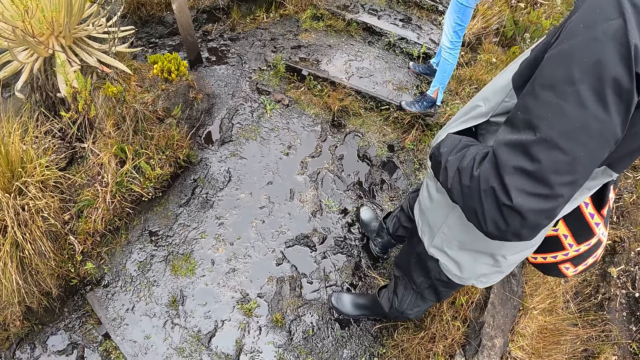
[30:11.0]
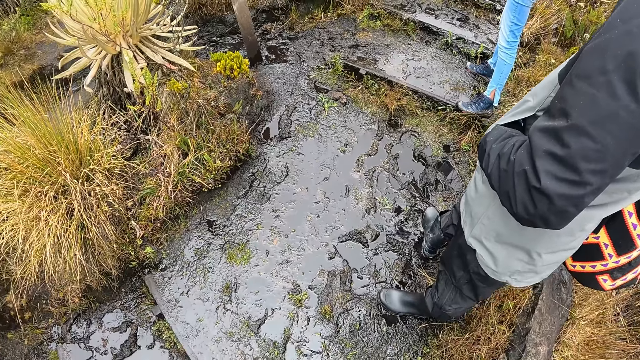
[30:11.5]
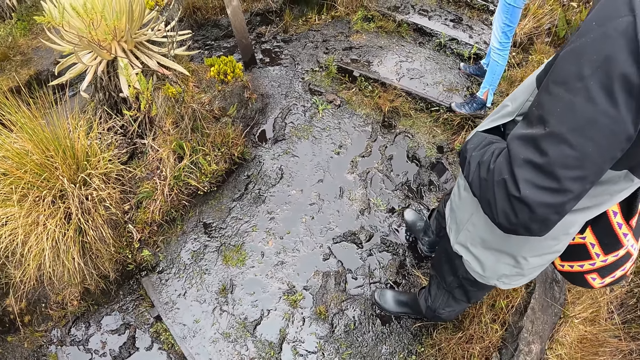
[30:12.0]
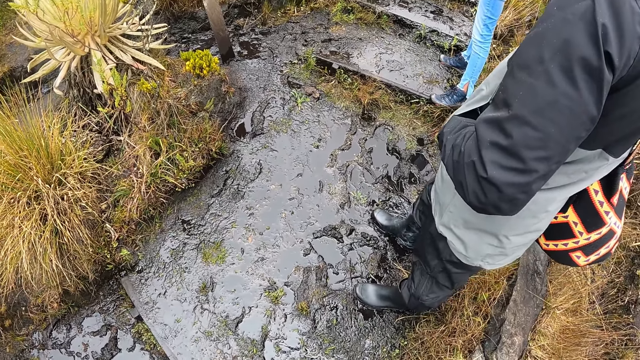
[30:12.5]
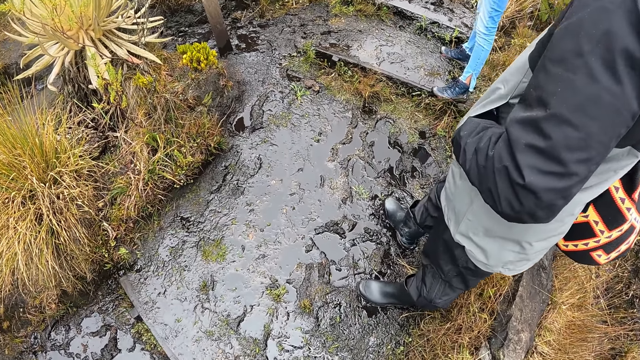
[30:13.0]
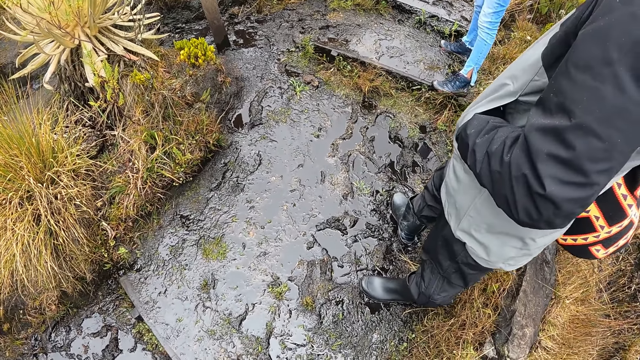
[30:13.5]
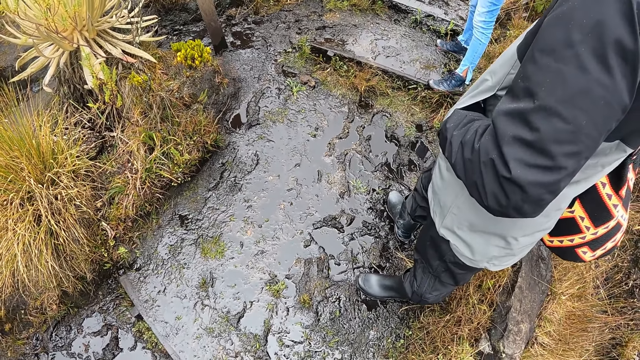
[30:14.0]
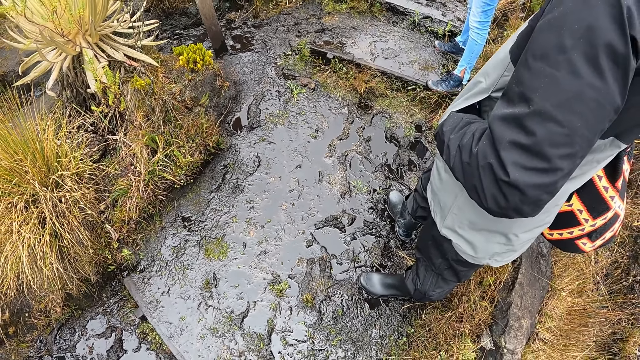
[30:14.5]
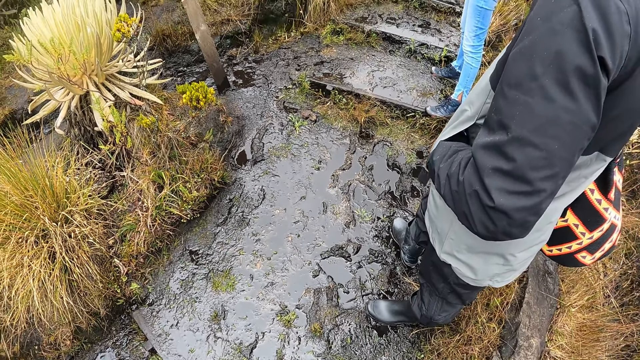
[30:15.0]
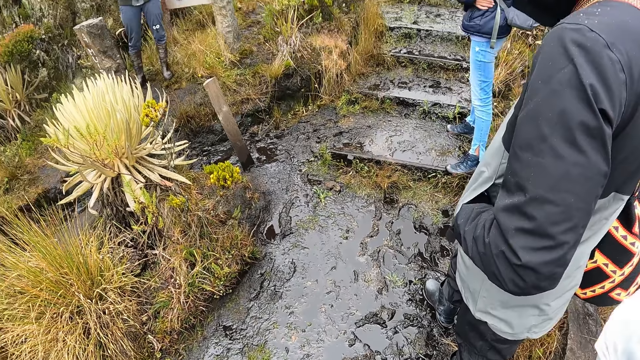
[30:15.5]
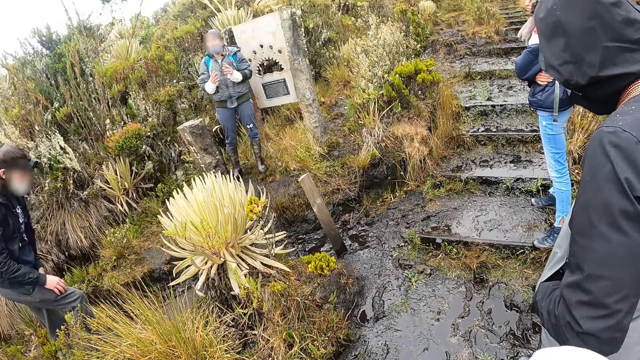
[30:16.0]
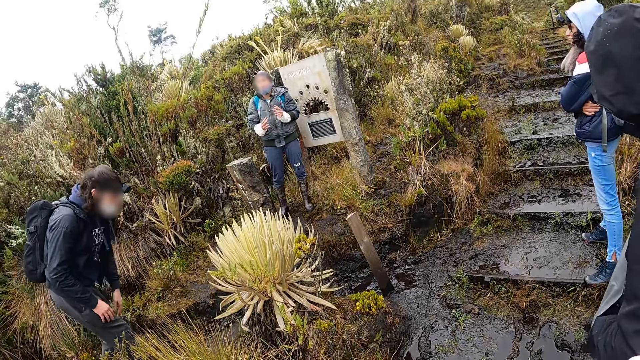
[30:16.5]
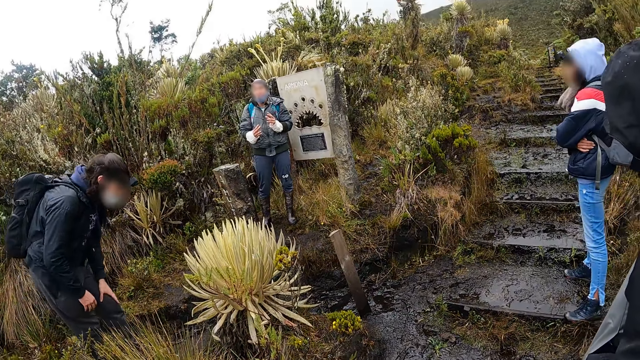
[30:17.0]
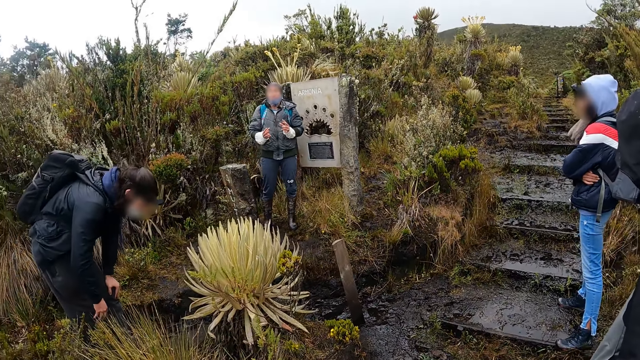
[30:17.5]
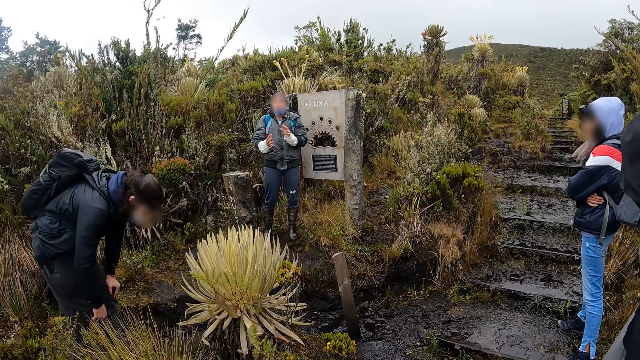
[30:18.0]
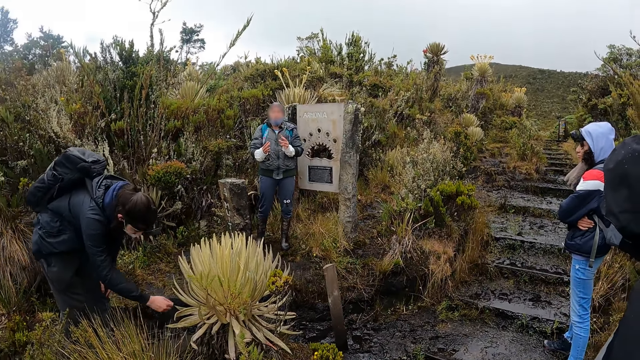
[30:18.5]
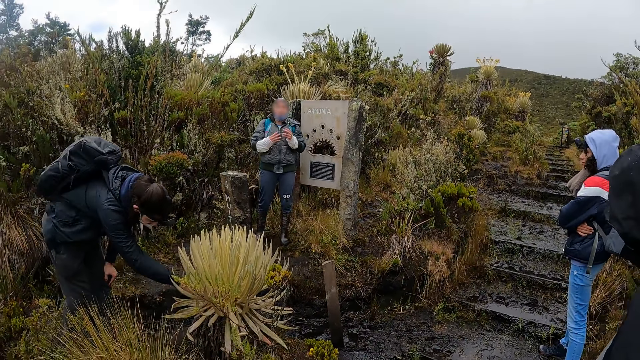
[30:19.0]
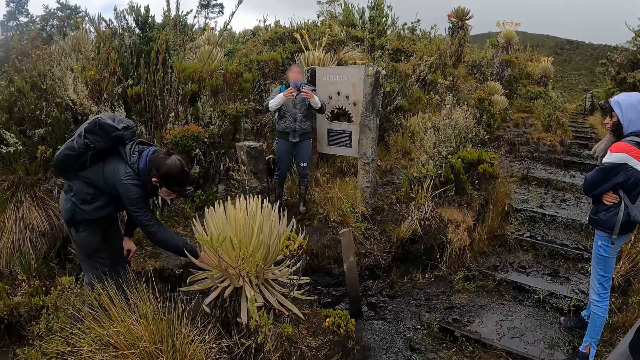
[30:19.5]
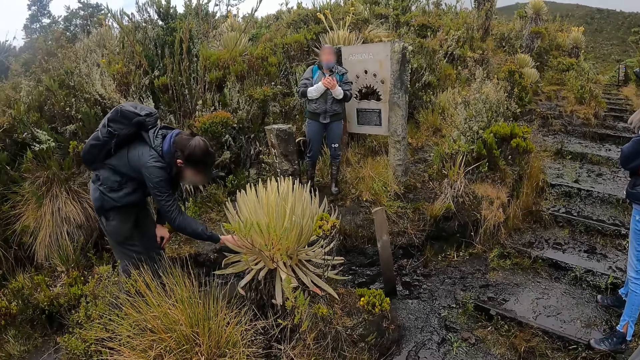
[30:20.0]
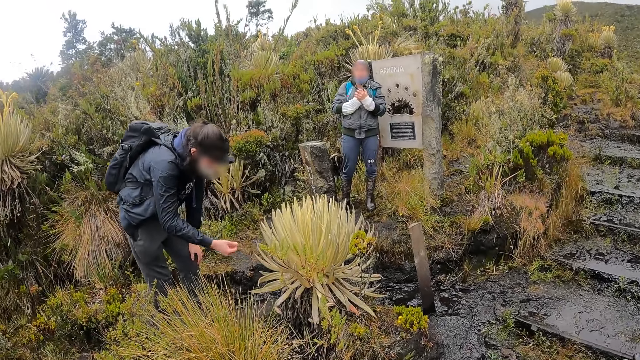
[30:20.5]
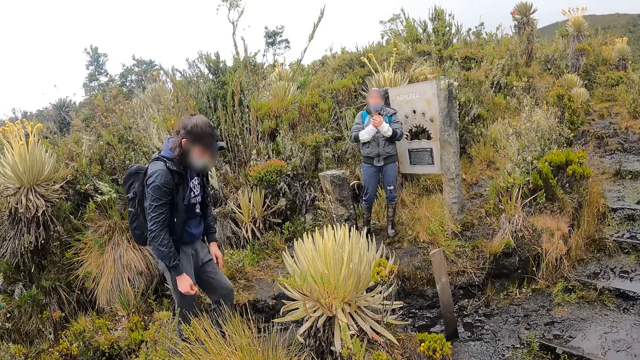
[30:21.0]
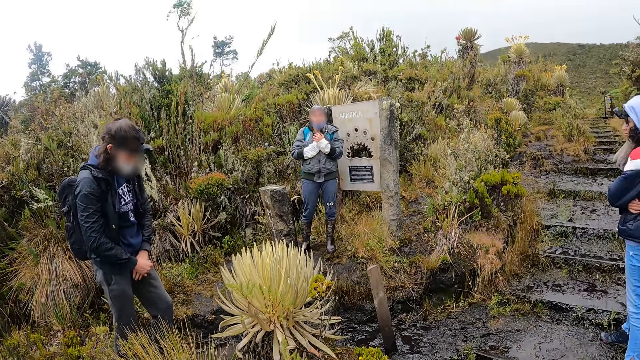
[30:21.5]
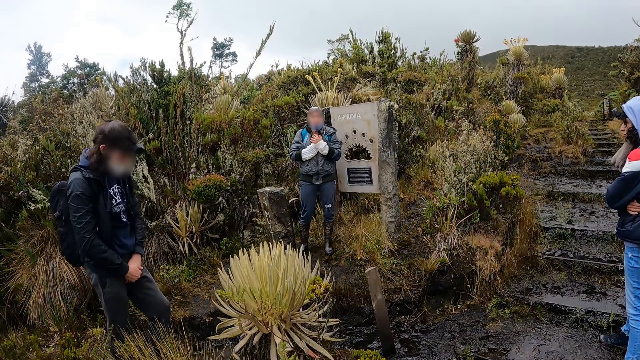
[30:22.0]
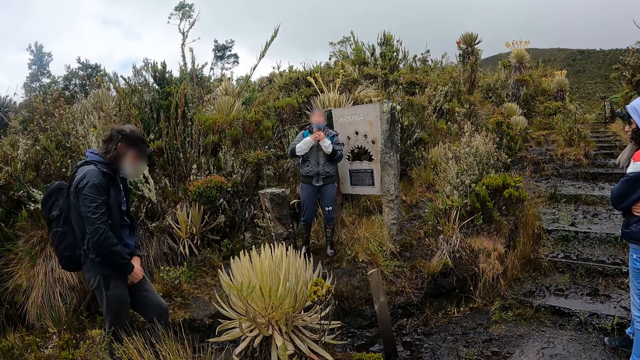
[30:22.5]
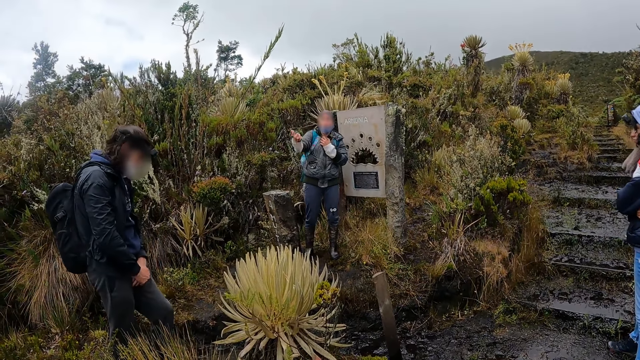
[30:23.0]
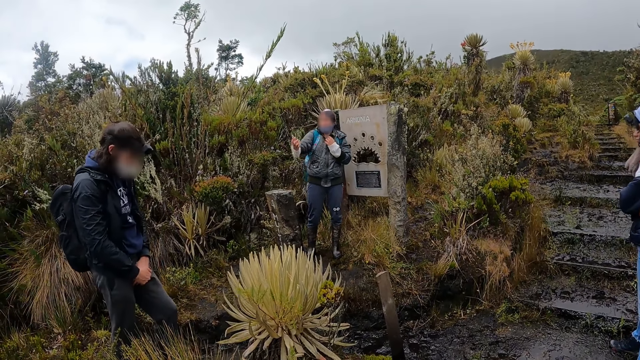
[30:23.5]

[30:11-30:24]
A man instructs the camera wearer and the group of people. Another man touches the Espeletia shrub with his right hand. A person talks to the people.

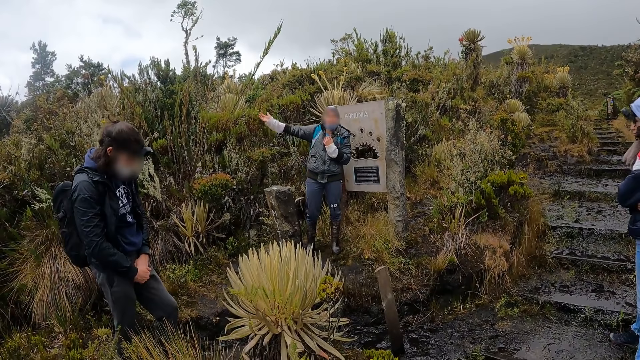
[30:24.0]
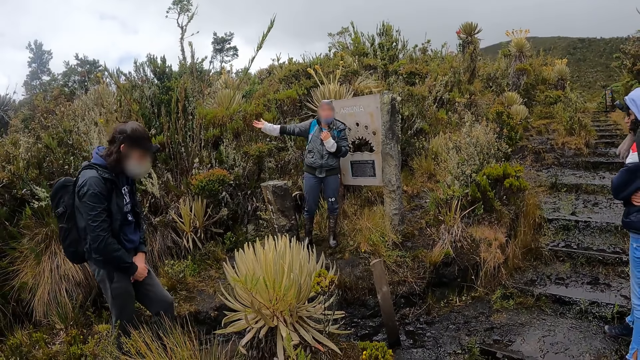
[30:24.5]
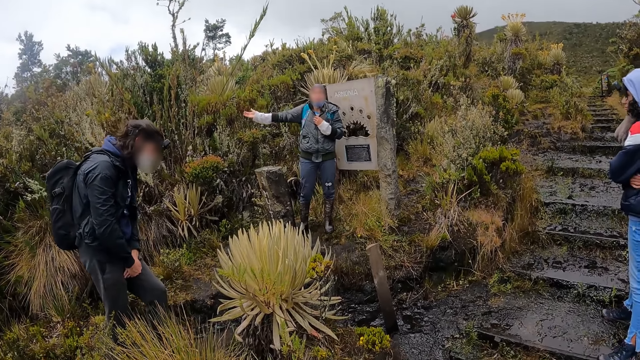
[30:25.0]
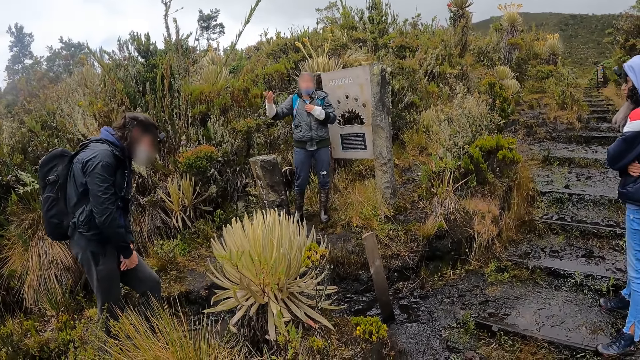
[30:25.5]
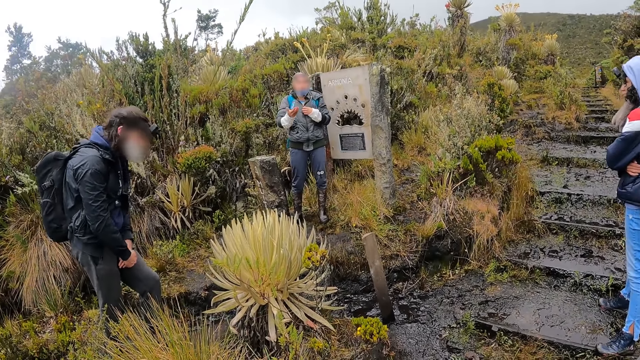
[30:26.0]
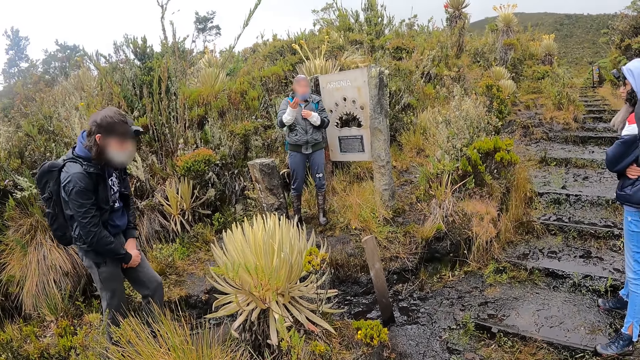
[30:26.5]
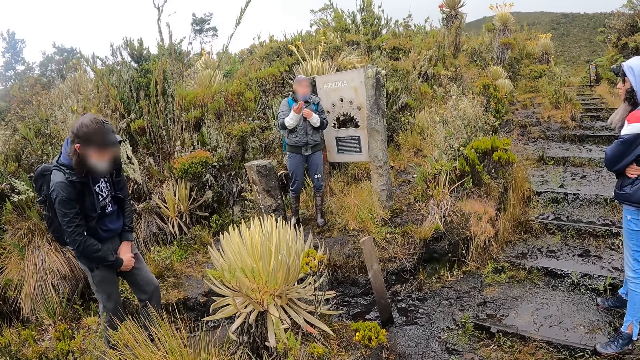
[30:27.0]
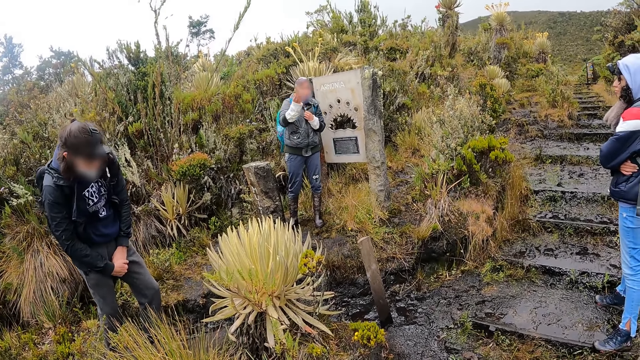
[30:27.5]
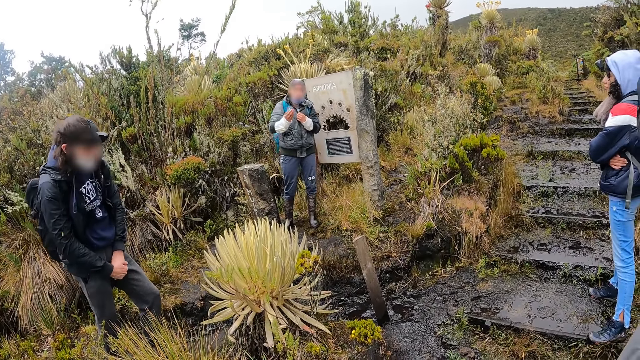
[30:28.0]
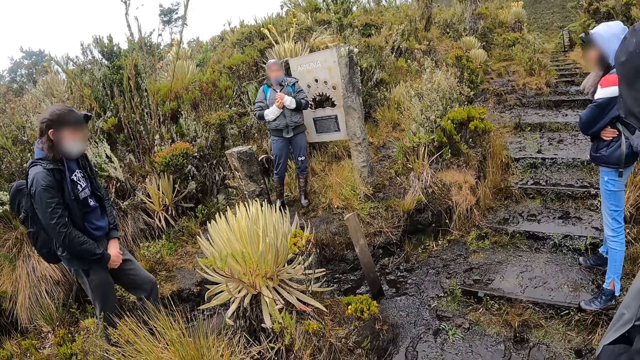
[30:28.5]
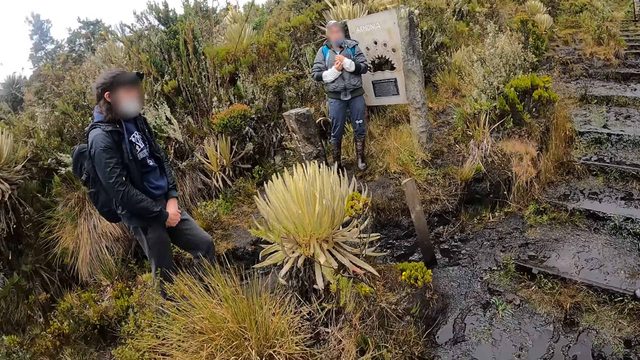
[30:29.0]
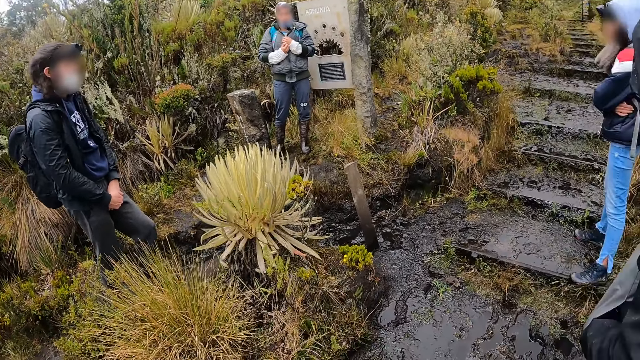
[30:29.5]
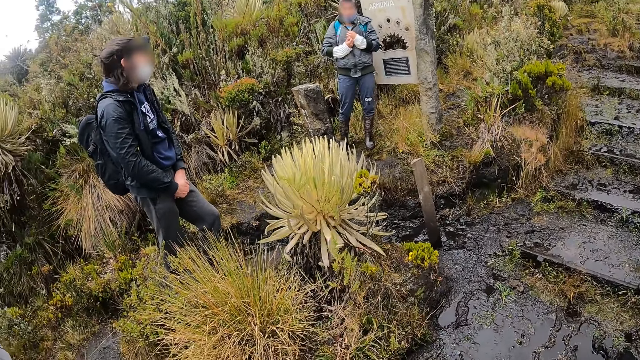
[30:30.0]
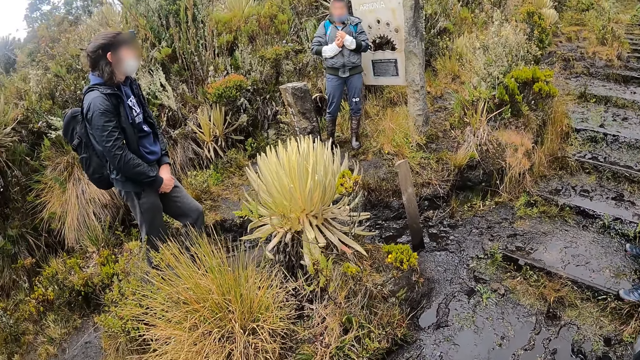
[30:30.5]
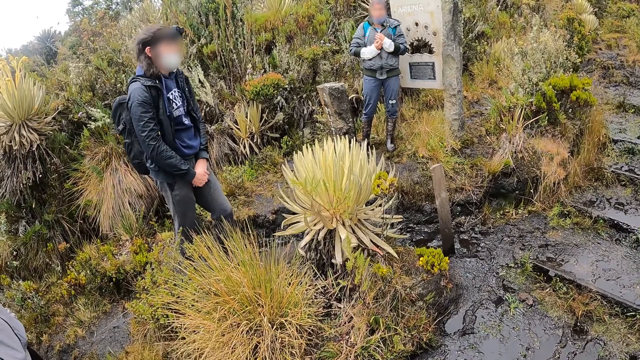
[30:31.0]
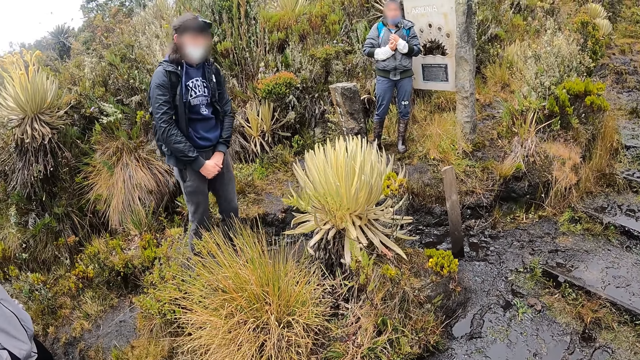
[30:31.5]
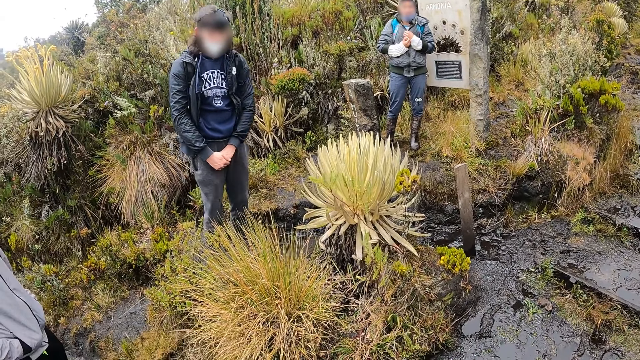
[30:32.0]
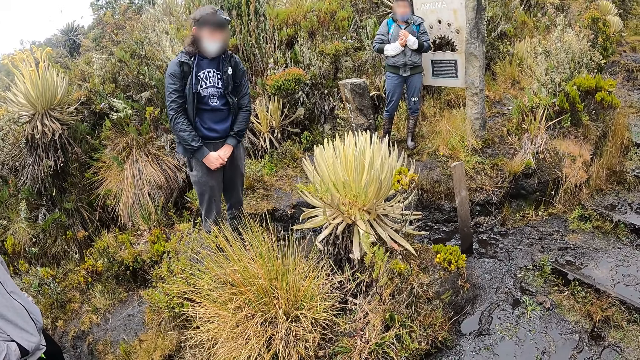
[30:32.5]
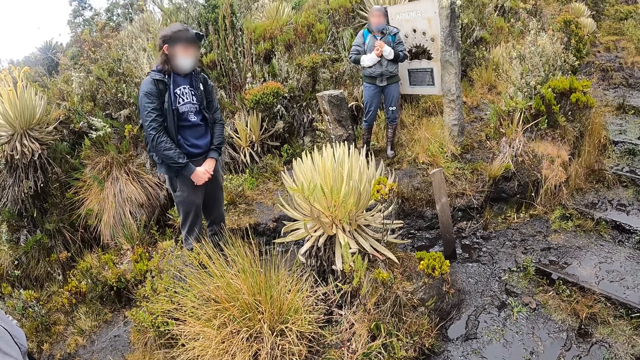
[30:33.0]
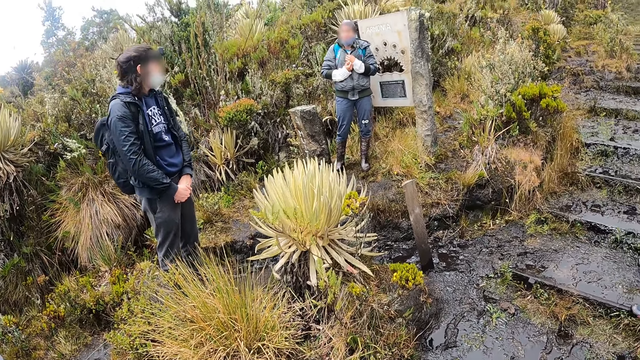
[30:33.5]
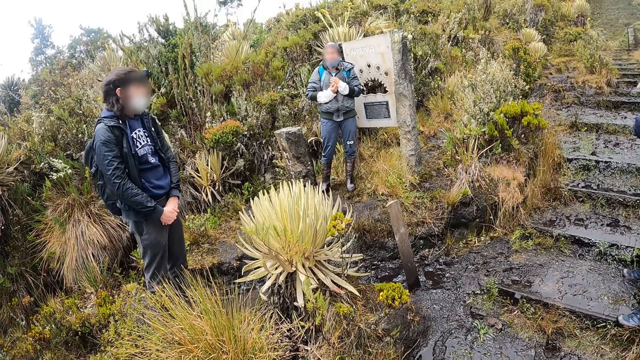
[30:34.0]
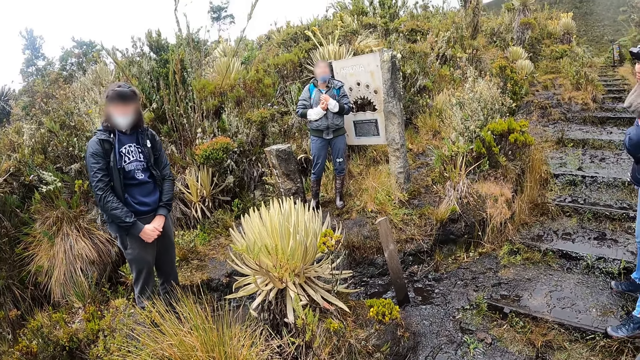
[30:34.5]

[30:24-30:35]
A person looks at the flower.
